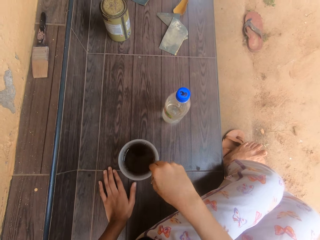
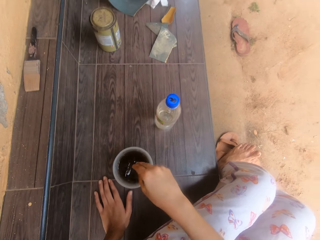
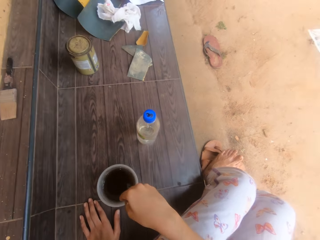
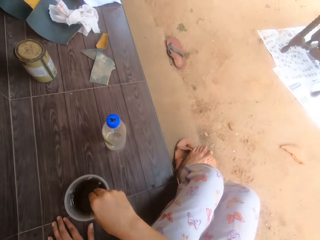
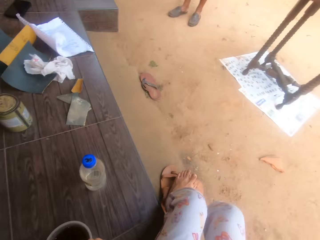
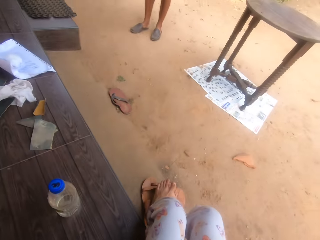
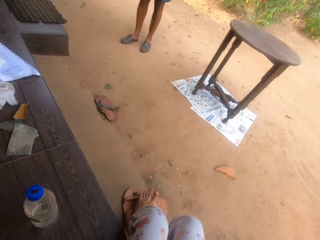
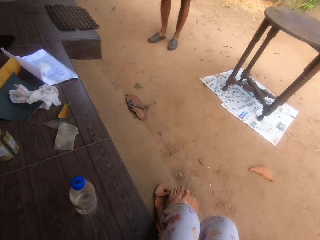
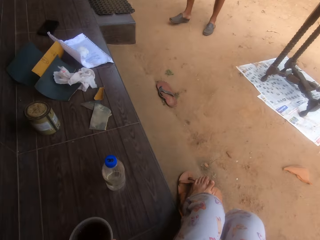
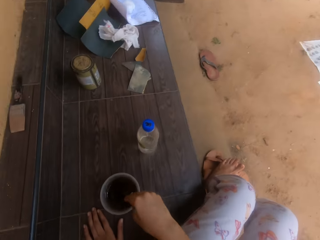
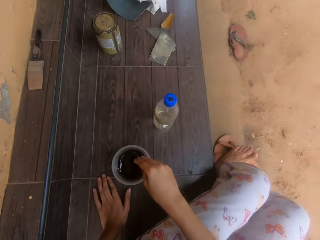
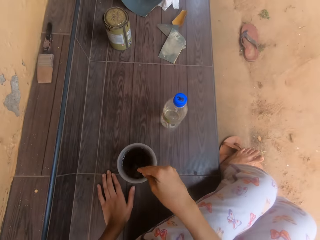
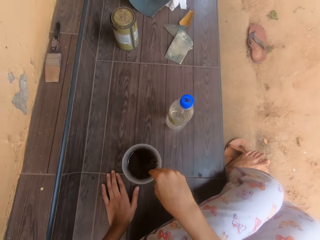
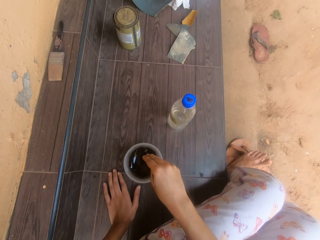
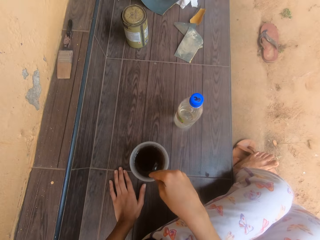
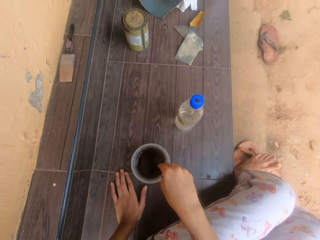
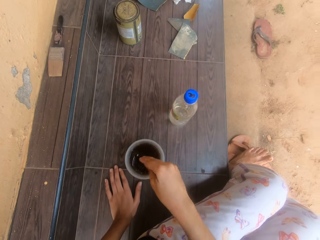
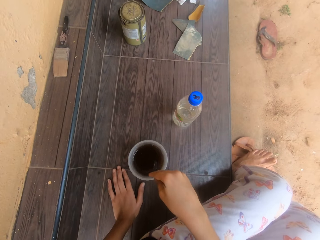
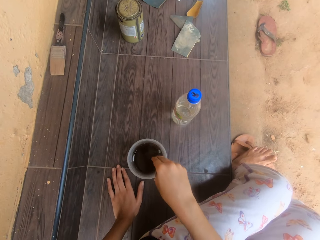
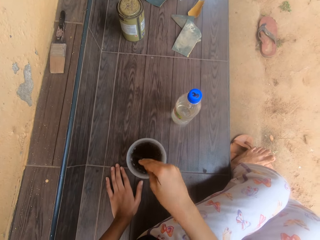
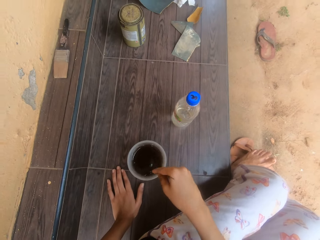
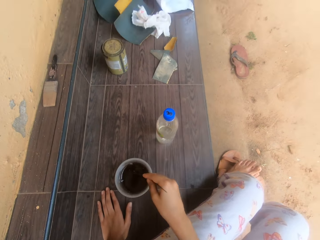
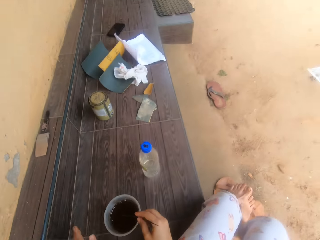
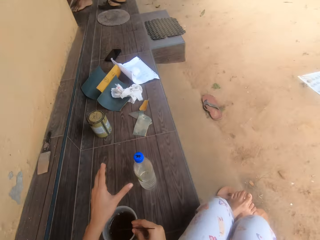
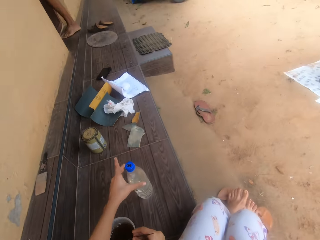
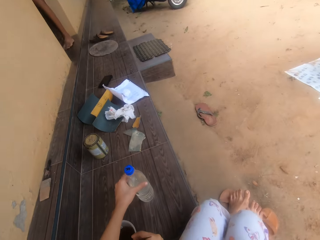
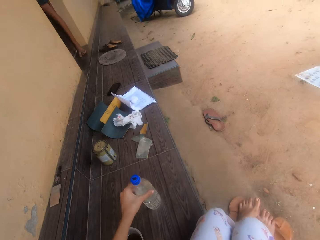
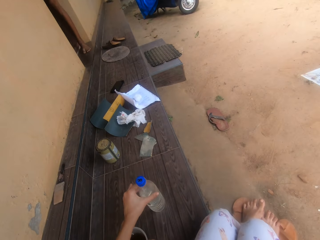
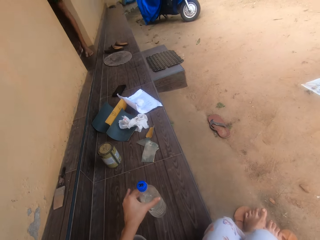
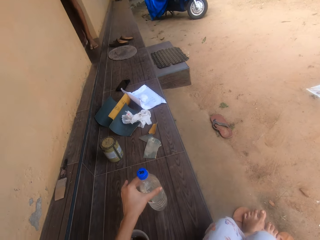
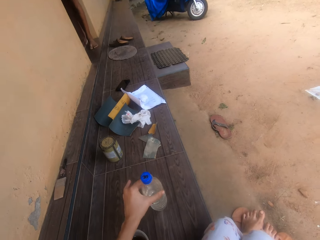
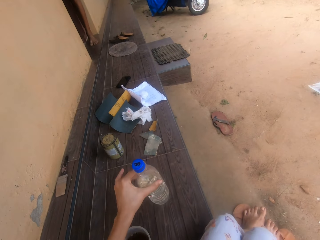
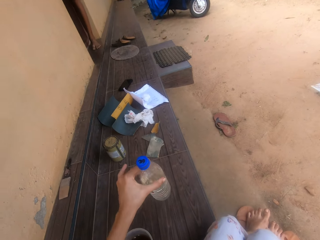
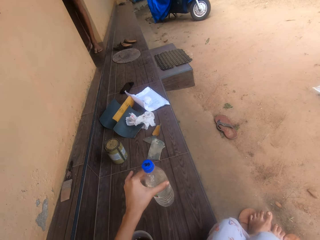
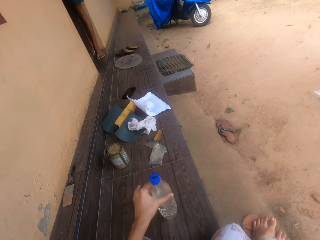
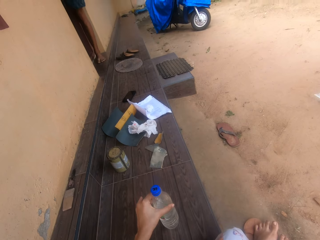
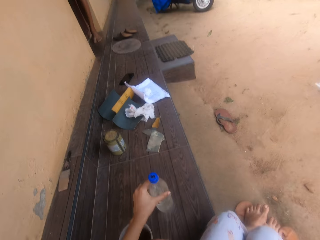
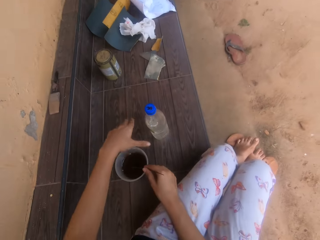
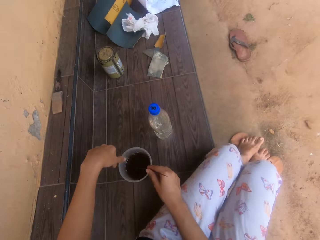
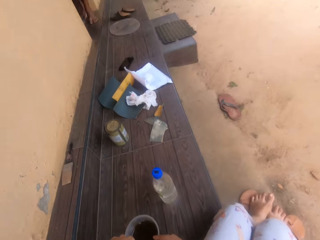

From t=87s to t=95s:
The camera wearer interacts with a man. She carries the bottle of spirit from the floor with her left hand. She drops the bottle of spirit on the floor with her left hand.

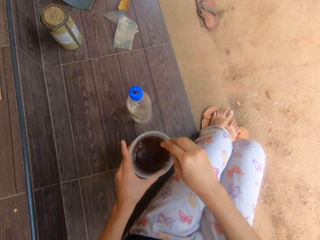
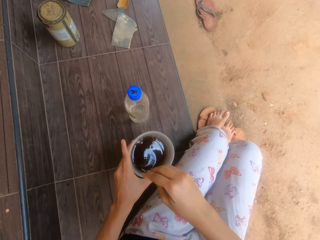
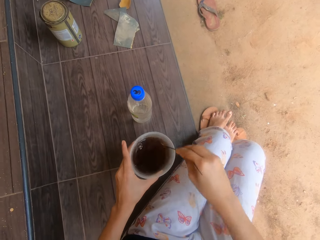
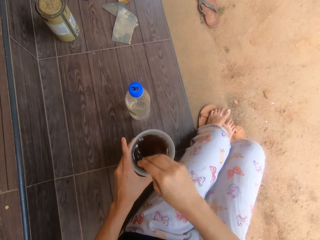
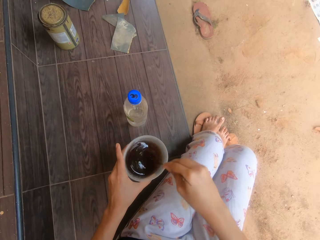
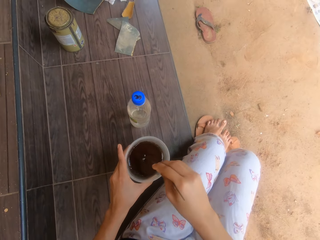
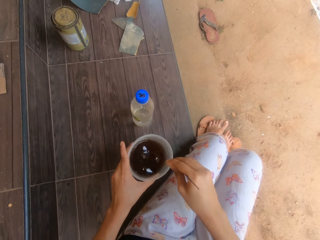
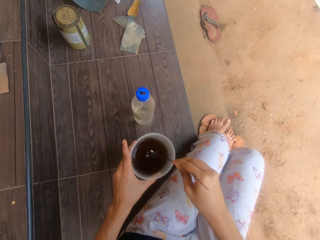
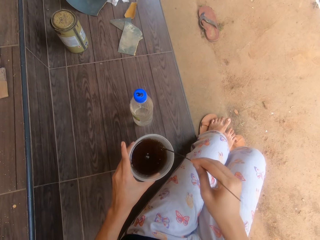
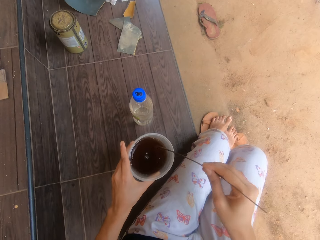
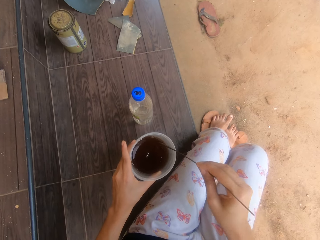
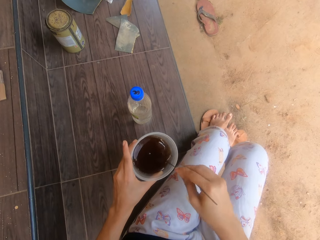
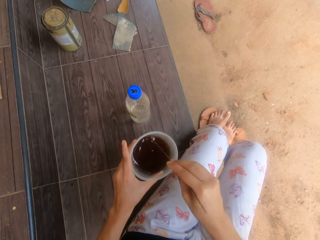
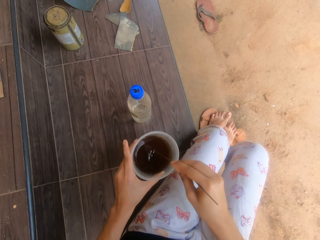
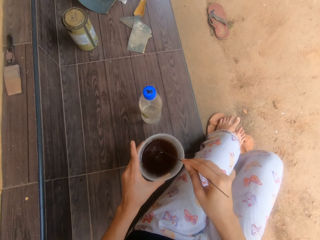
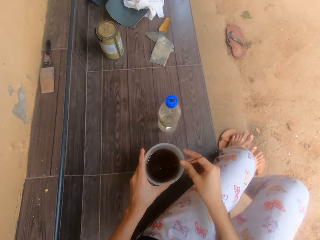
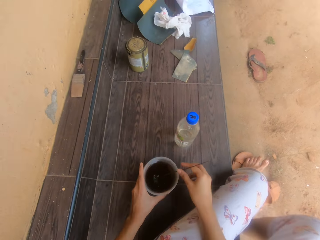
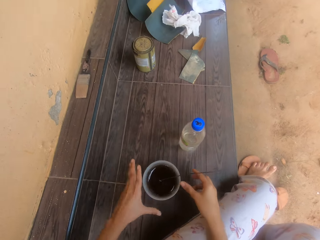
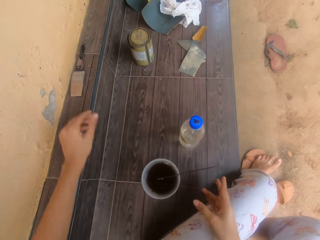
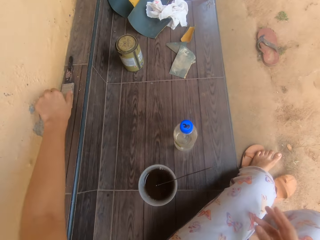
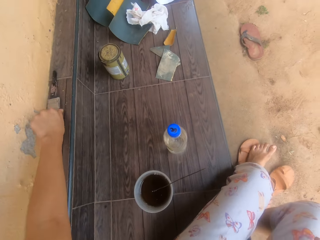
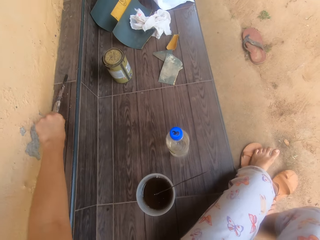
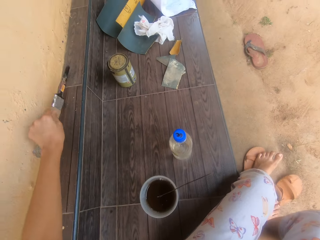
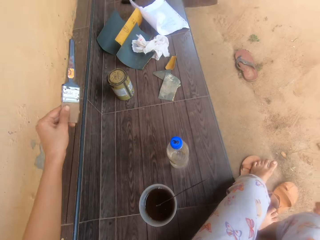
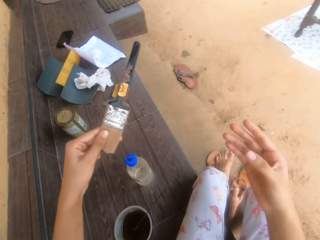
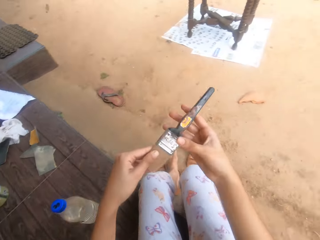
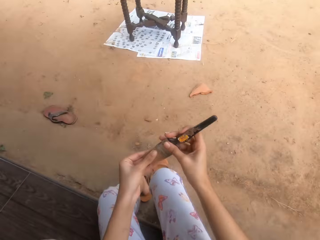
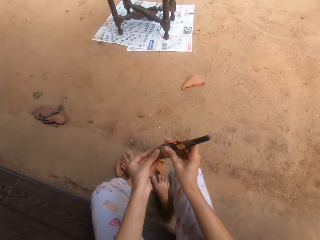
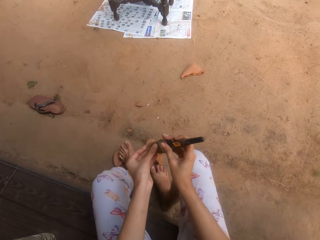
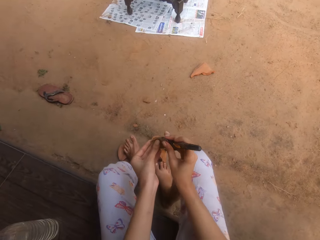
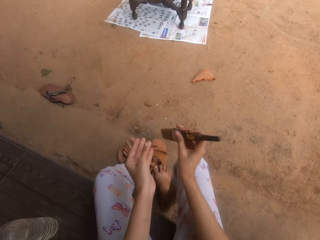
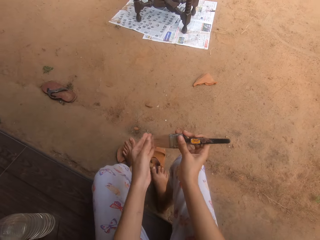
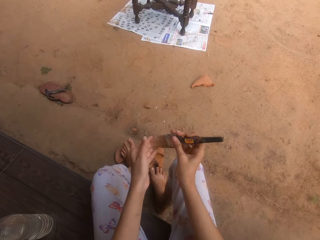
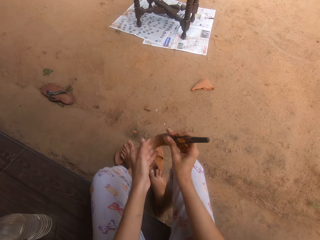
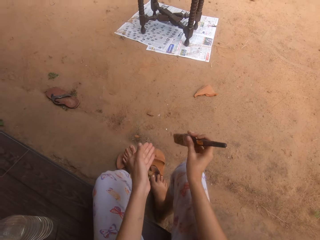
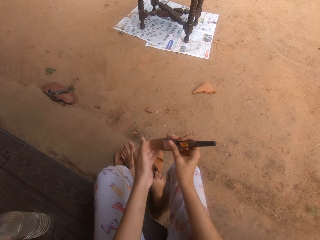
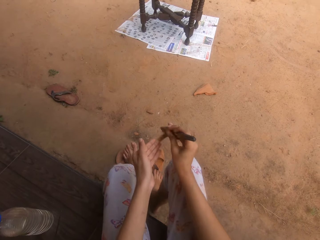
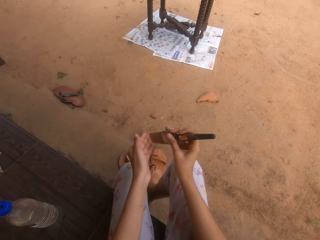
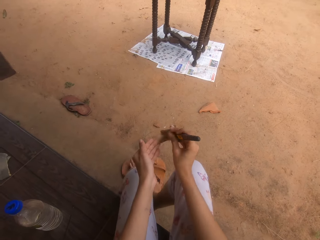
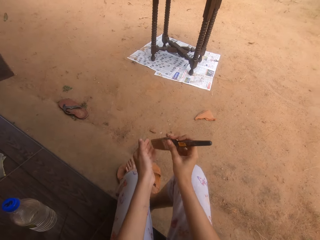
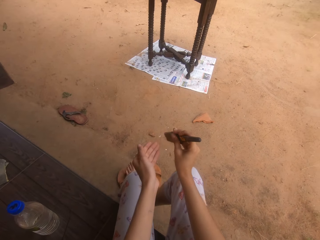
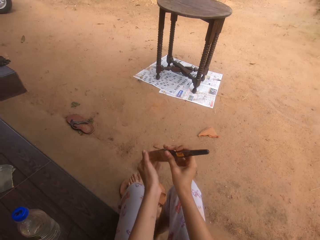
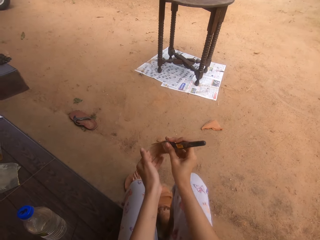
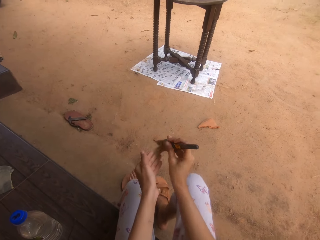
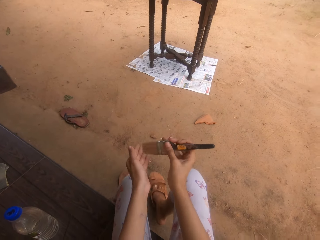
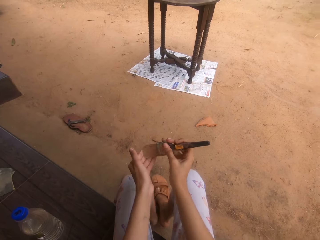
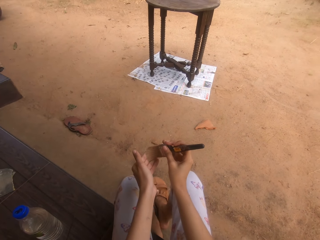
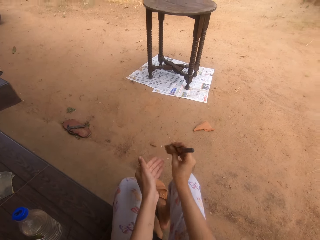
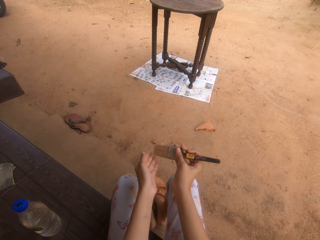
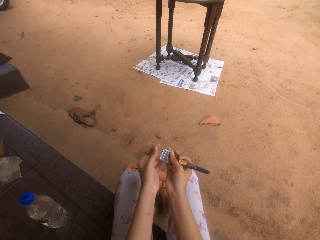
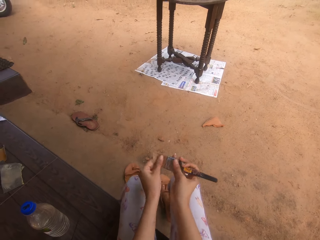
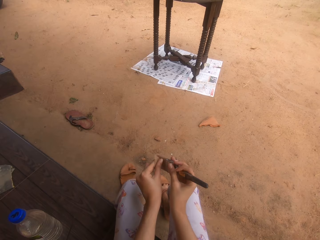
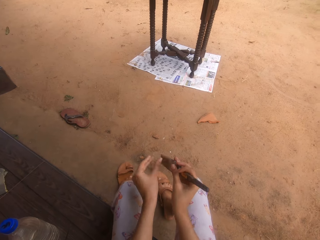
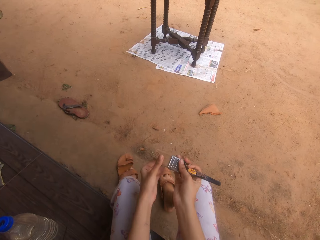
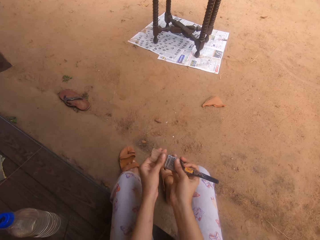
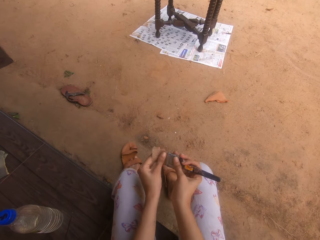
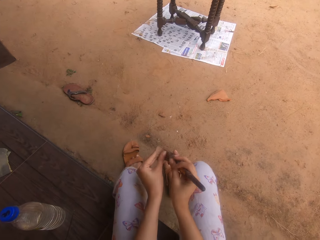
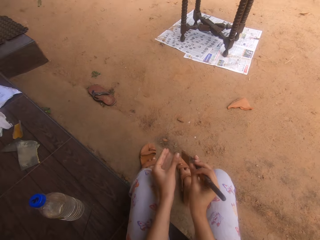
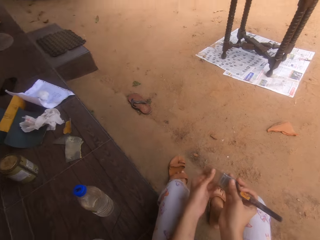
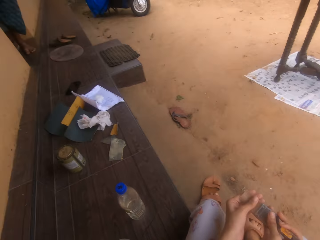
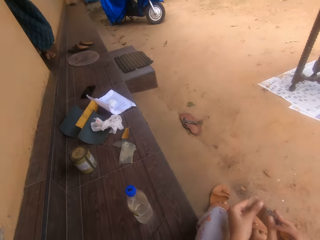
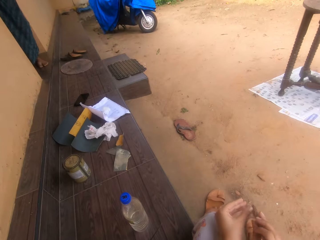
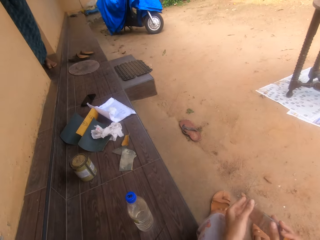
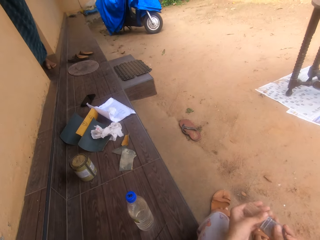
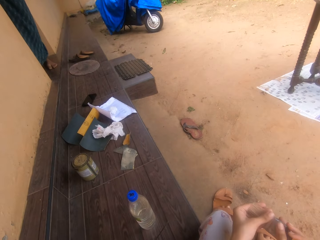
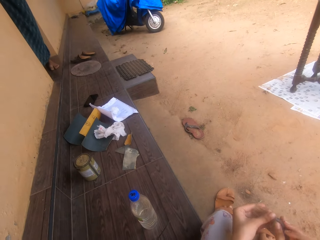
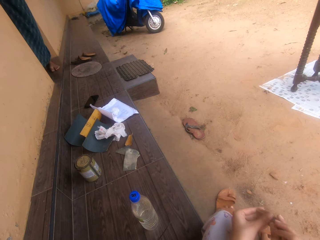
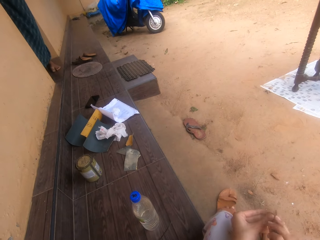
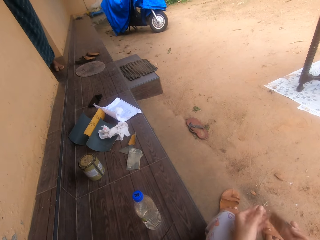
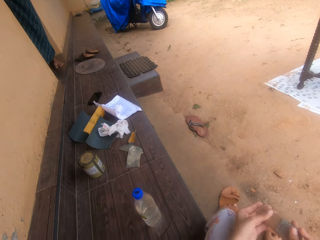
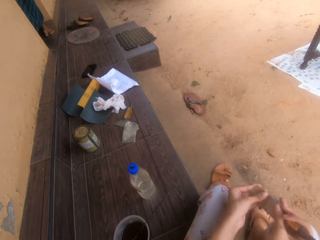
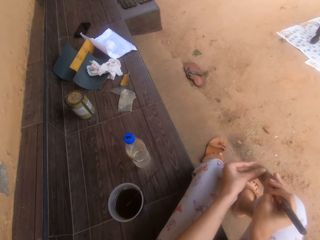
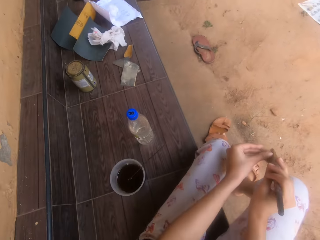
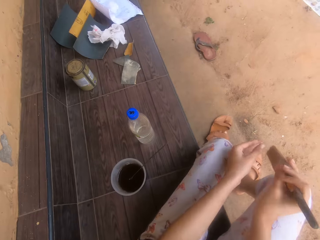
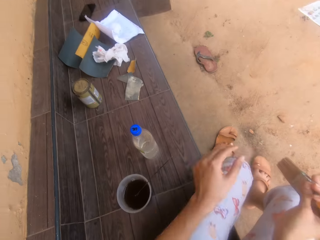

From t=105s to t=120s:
The camera wearer shakes a stick. She stirs paint with the stick. She drops the stick in the cup with her right hand. She drops the cup of lacquer on the floor with her left hand. She picks a paintbrush from the floor with her left hand. She passes the paintbrush to her right hand with her left hand. She holds the paintbrush with both hands. She cleans the bristles of the paintbrush in her right hand with her left hand. She interacts with a man.
